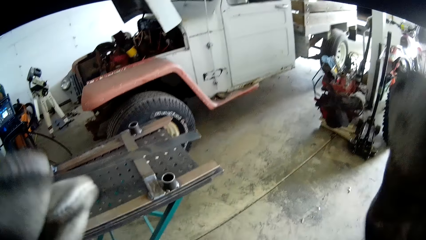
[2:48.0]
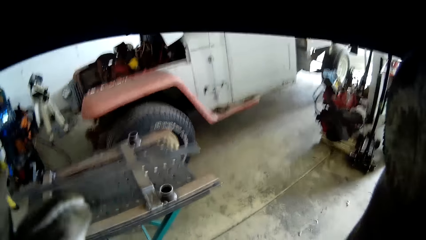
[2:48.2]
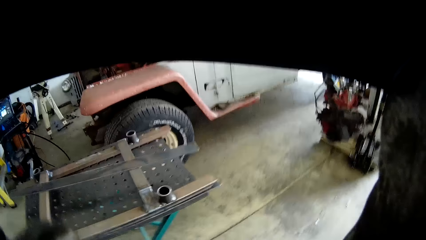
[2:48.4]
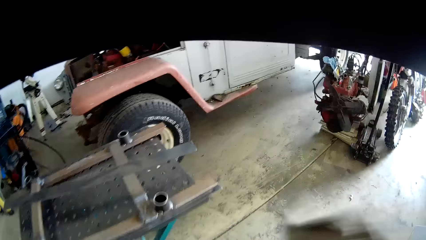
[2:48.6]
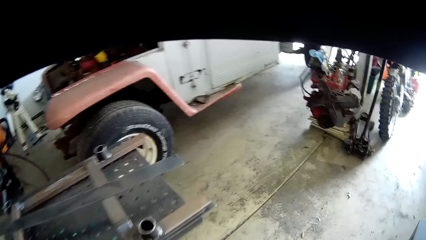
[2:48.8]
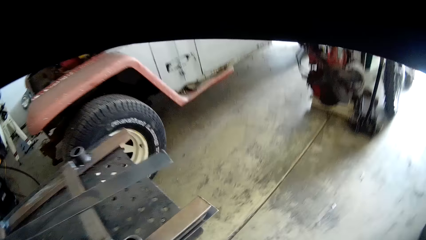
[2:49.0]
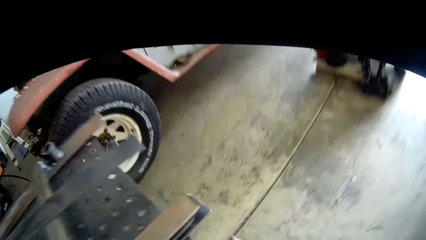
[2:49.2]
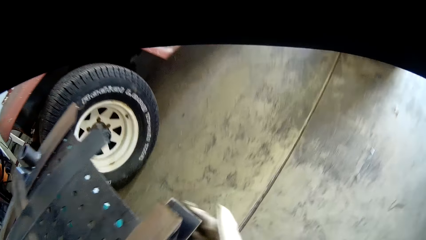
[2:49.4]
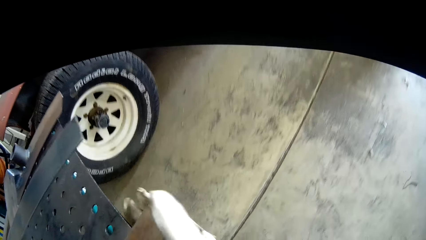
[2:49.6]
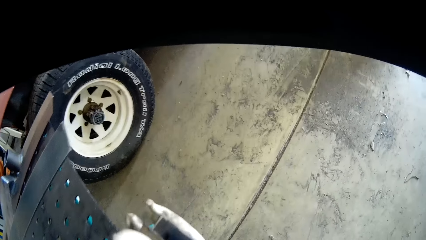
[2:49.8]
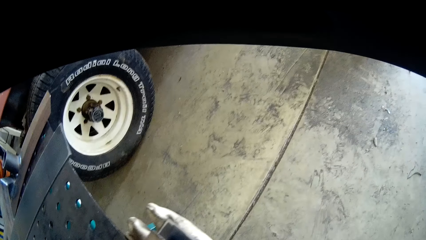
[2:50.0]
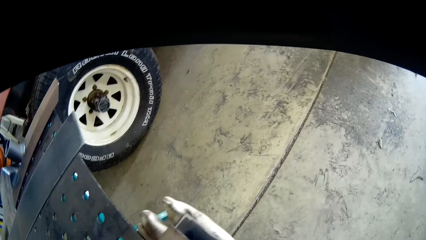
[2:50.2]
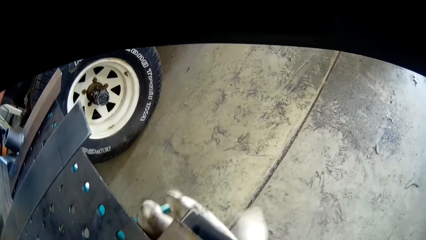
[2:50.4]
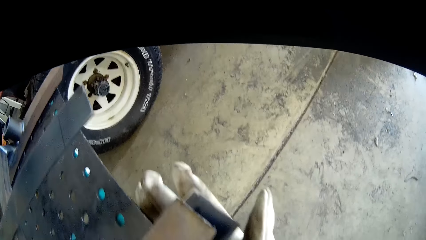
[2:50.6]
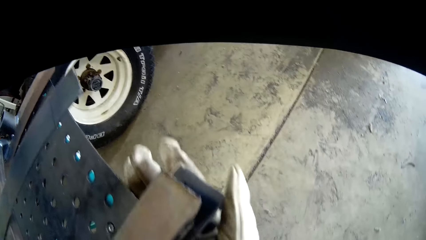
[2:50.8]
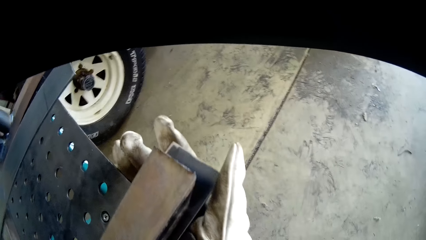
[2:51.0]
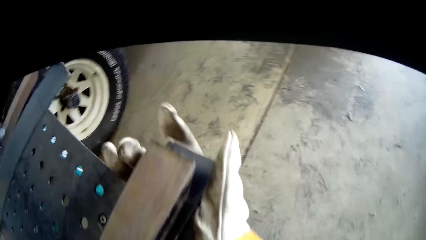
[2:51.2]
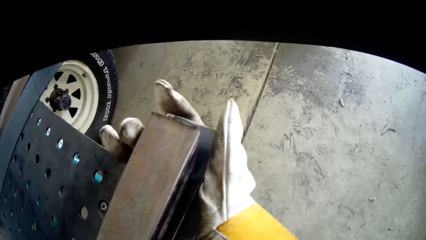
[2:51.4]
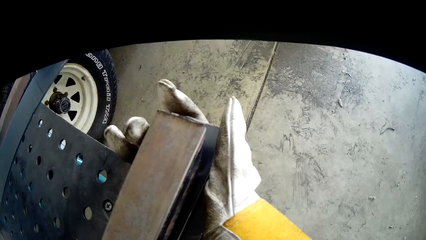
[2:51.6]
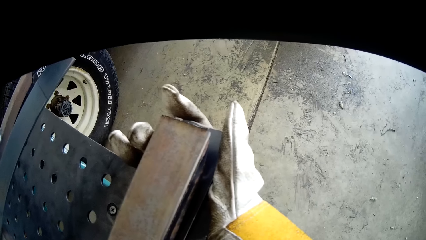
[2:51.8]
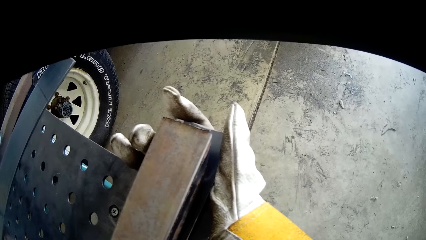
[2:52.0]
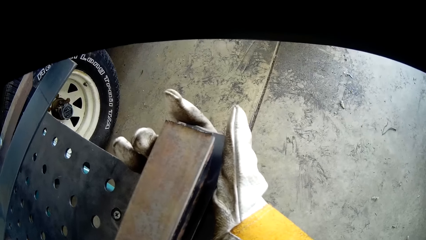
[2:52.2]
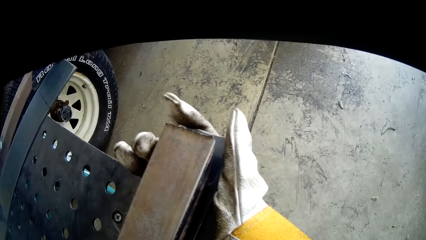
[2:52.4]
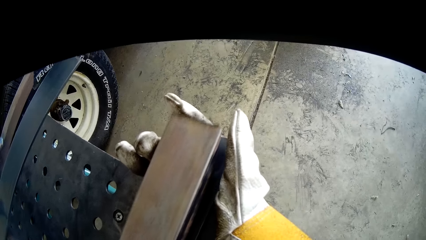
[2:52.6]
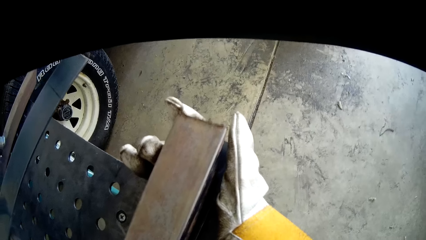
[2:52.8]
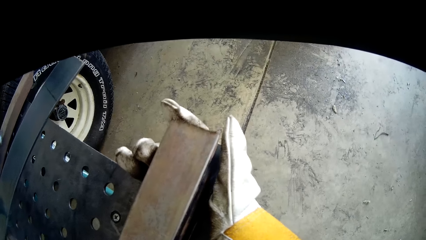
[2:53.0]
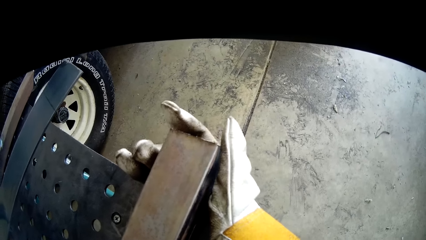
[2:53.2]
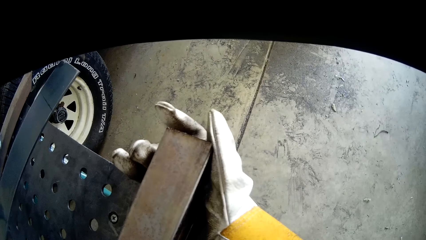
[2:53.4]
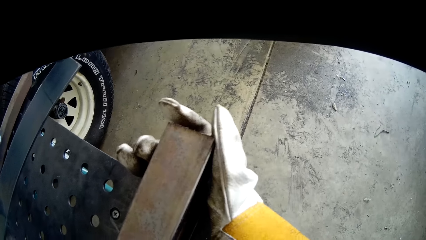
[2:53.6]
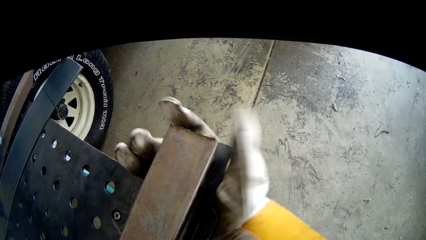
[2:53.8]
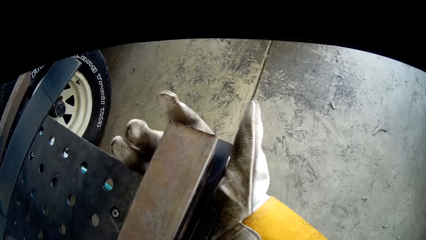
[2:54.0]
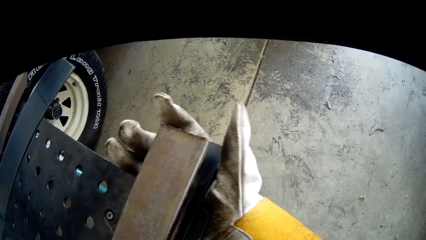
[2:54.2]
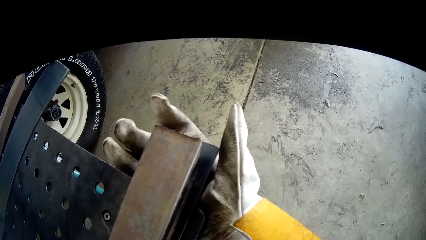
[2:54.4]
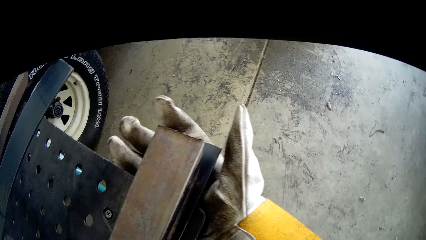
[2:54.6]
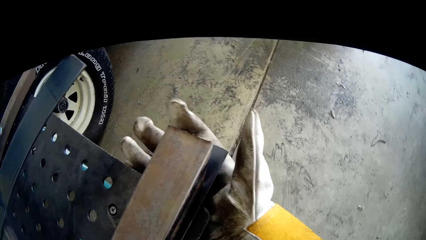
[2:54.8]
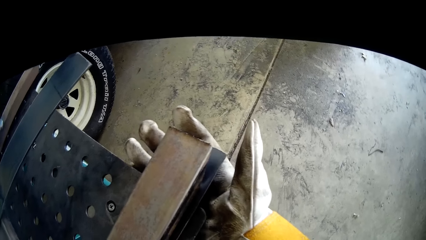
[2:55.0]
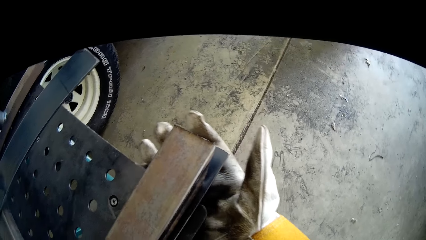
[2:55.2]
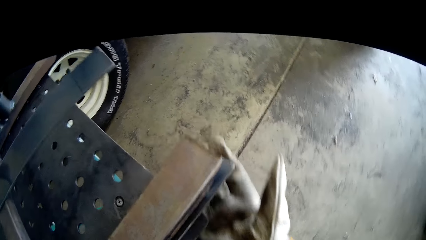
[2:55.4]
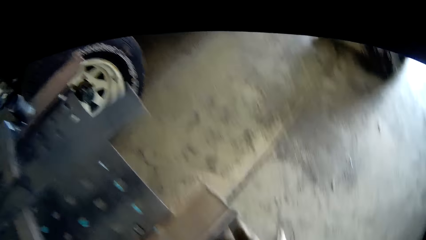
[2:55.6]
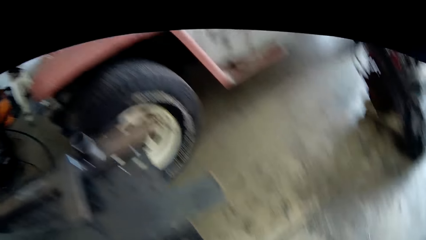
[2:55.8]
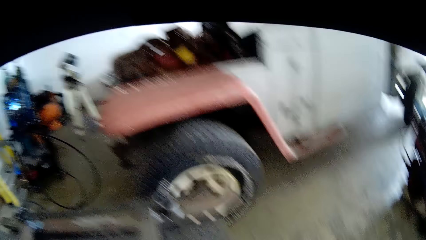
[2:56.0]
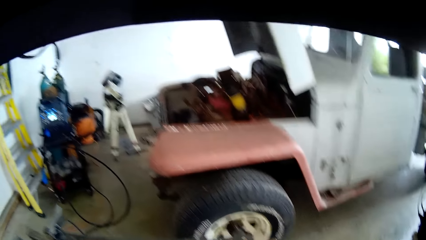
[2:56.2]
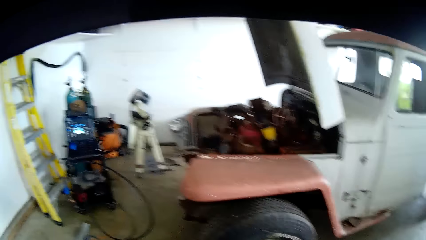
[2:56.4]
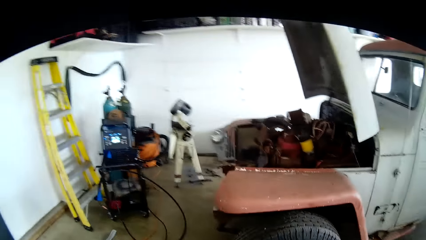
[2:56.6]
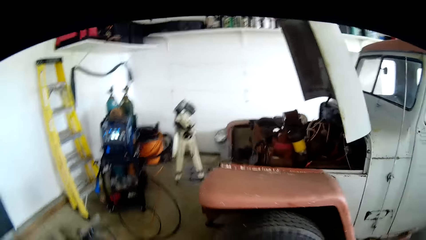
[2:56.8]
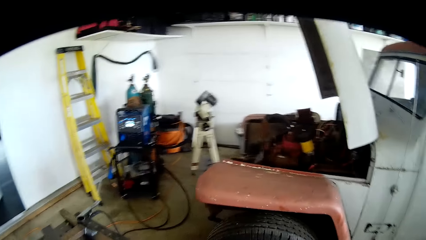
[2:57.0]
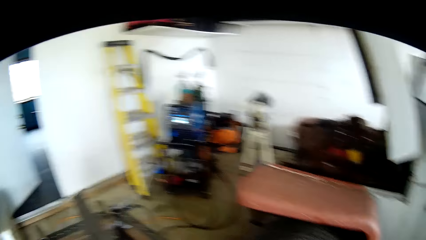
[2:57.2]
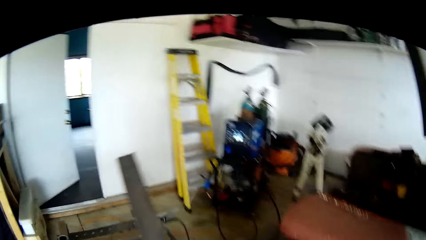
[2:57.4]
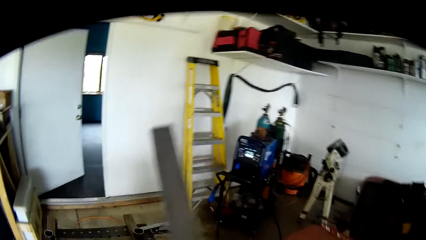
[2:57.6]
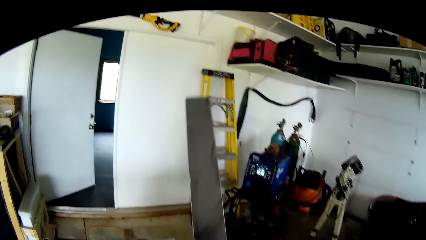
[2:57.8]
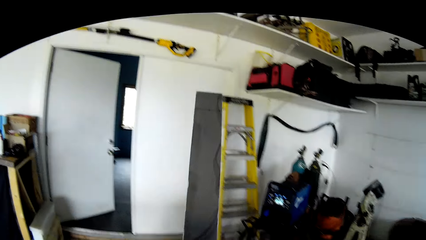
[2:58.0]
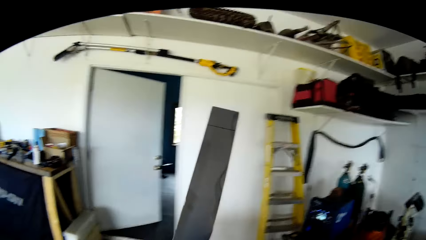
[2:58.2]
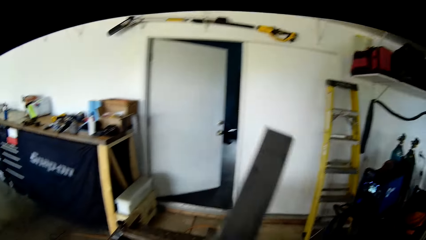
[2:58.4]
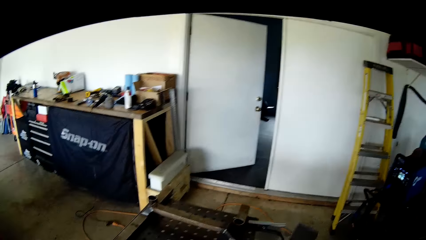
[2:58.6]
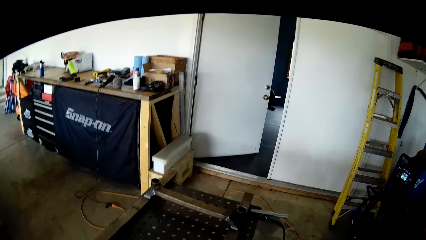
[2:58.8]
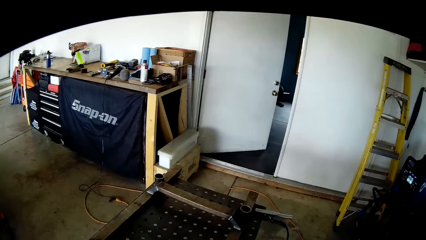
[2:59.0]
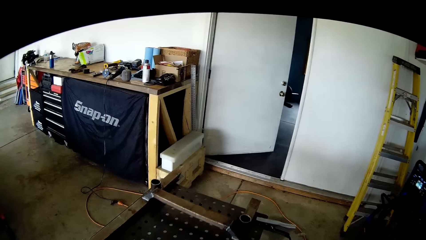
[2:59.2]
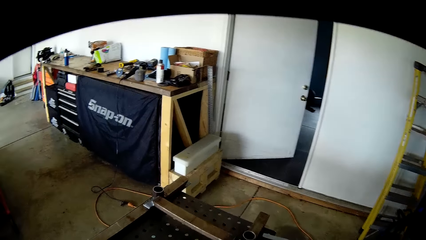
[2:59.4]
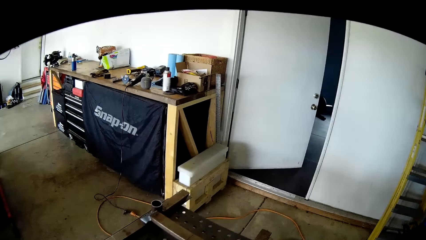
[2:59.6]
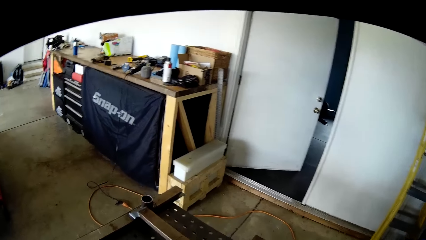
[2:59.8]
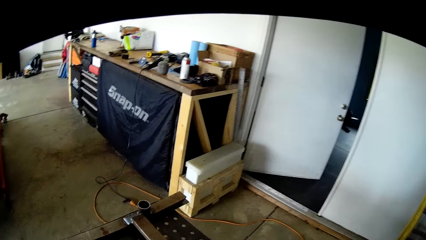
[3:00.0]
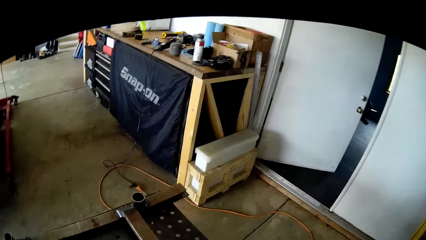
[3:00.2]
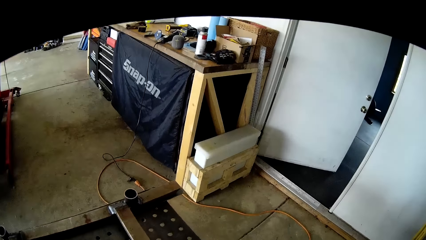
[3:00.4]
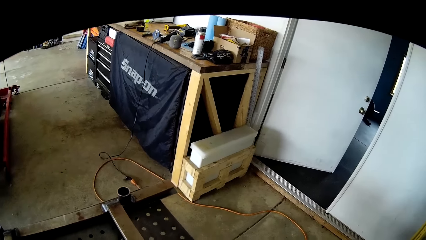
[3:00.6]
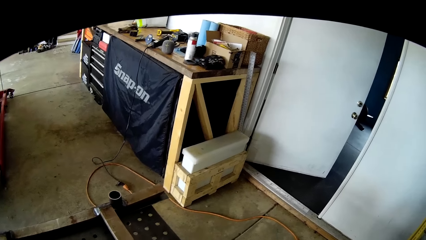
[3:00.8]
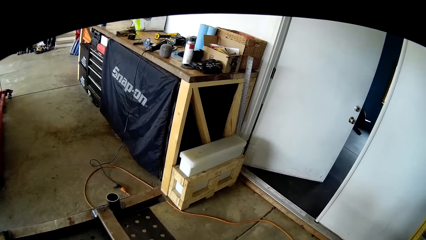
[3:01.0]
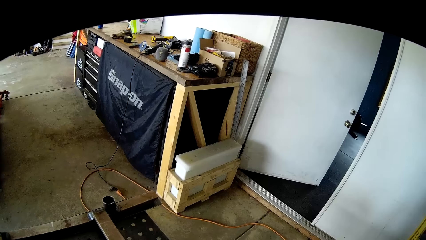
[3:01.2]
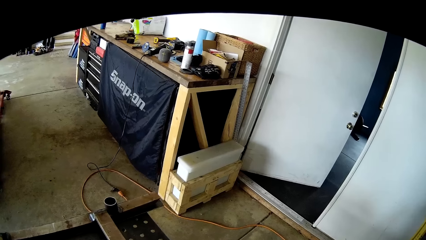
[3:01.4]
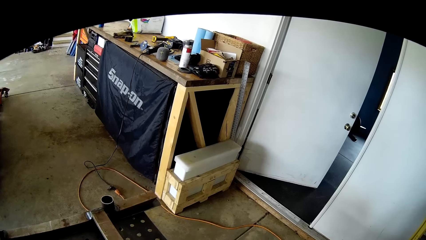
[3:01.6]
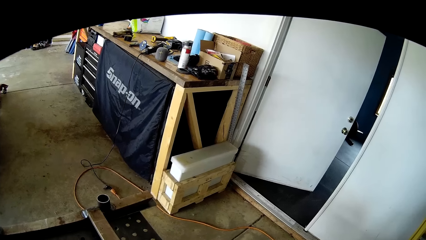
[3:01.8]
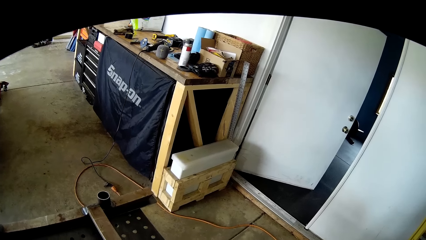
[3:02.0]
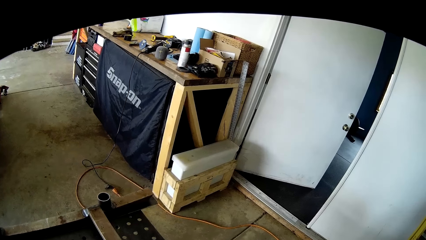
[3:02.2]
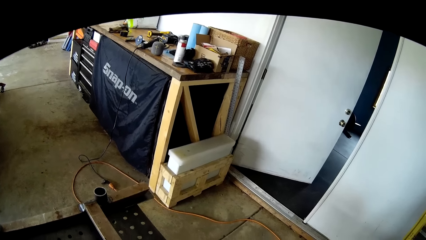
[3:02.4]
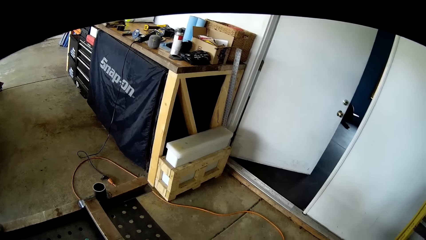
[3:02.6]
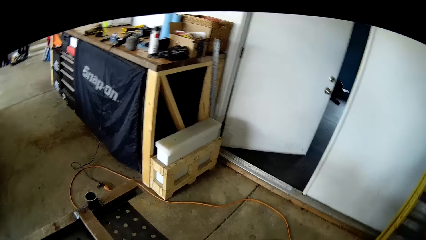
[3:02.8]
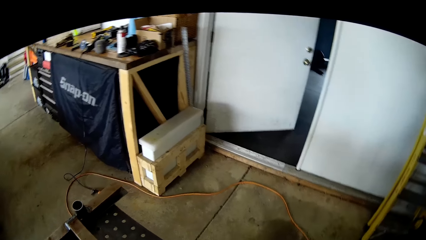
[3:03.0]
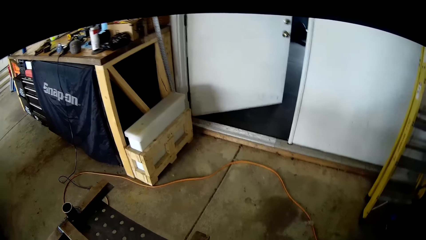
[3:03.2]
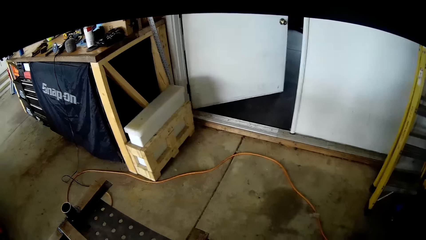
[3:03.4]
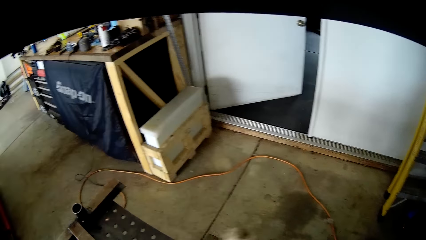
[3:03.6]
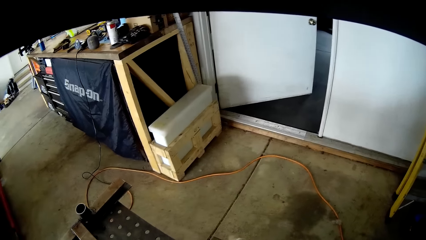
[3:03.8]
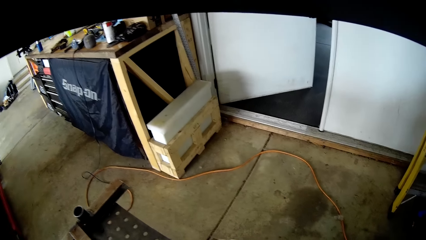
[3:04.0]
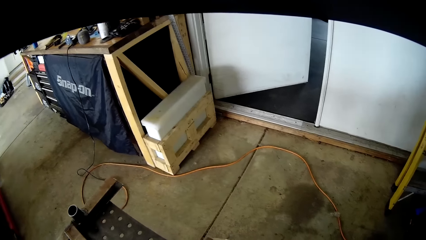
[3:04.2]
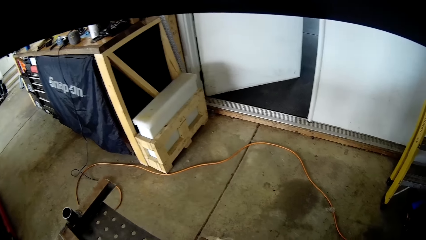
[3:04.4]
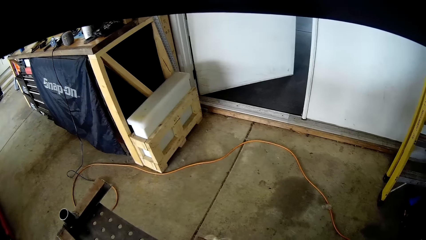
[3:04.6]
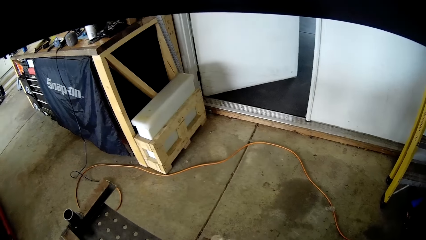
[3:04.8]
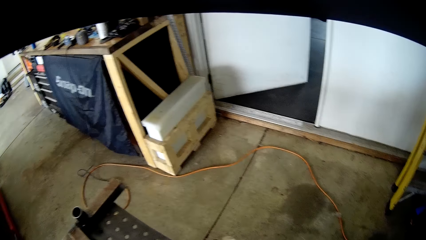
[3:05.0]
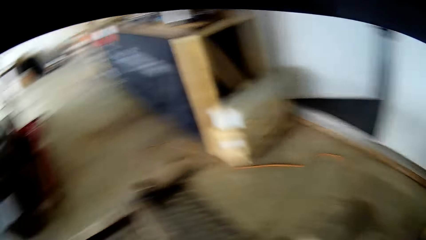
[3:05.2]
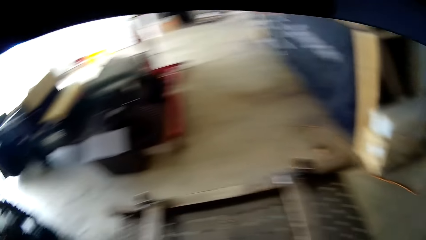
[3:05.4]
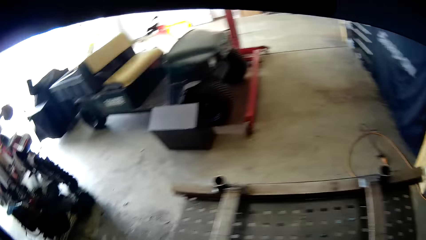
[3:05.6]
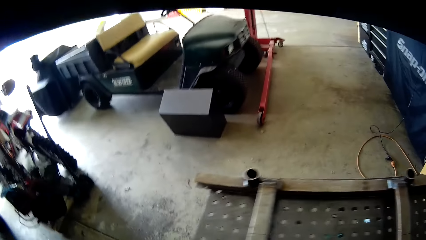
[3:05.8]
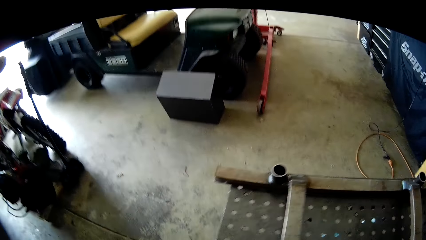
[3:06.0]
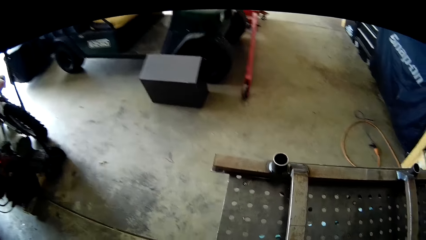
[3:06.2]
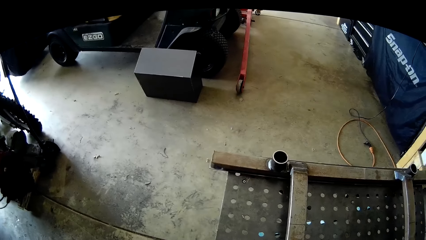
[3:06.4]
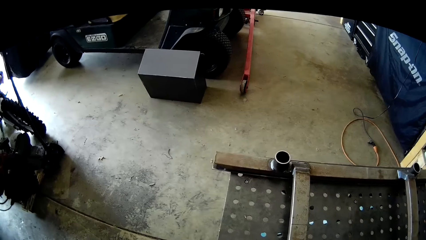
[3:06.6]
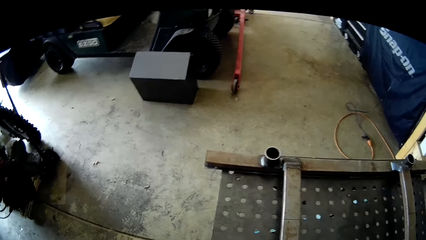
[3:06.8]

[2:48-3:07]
The camera wearer adjusts the helmet. He balances the metal and adjusts the second metal on the metal table with his right hand. He untouches the metal, lifts the metal, drops the metal and looks.
